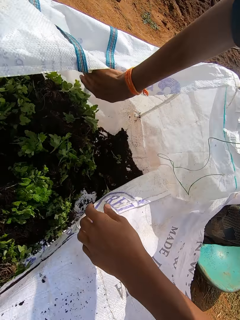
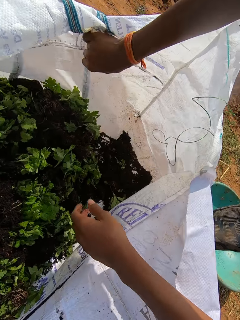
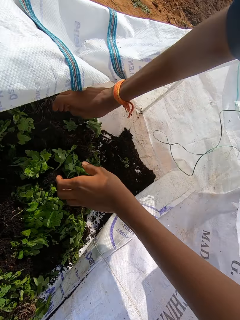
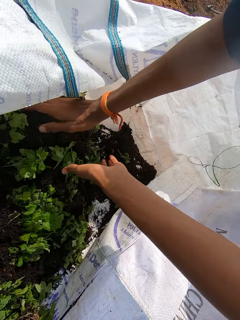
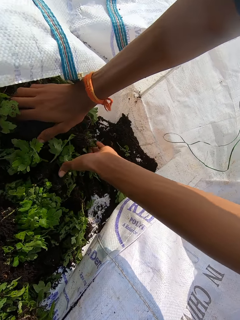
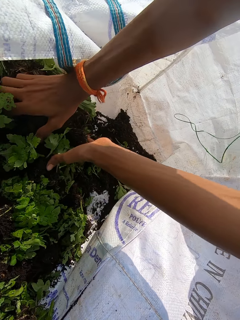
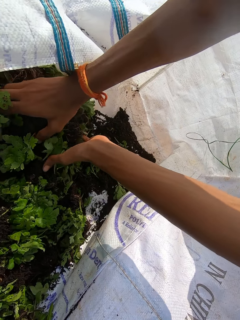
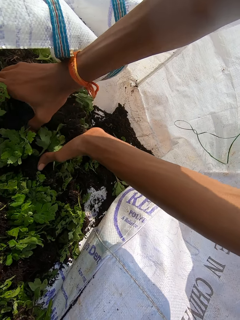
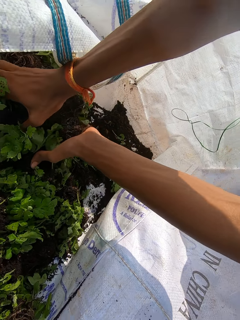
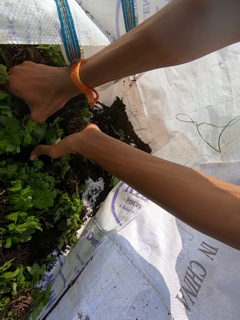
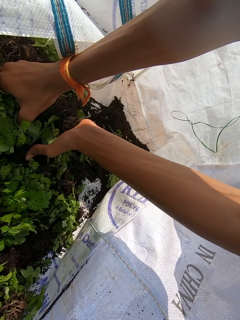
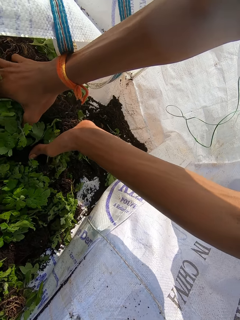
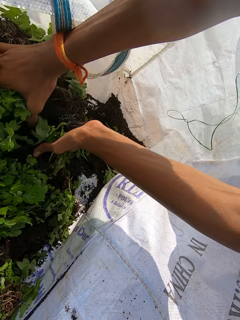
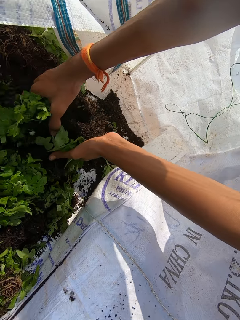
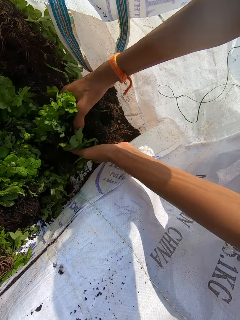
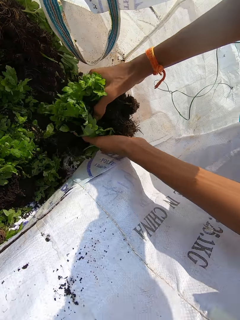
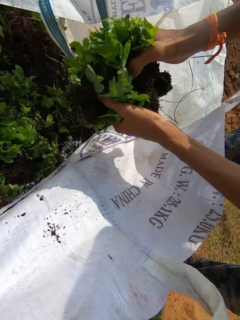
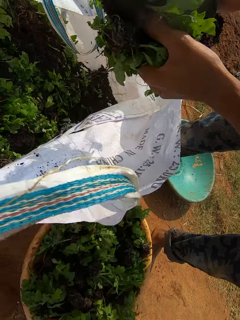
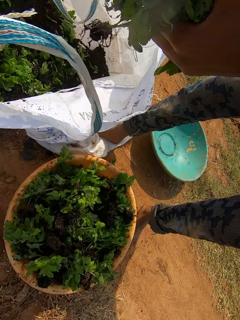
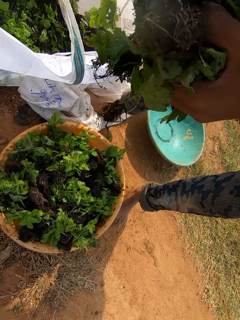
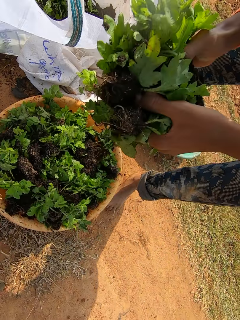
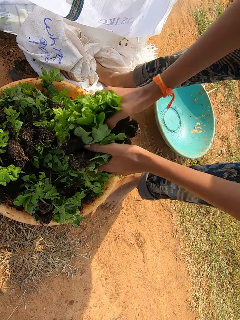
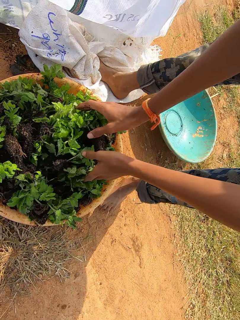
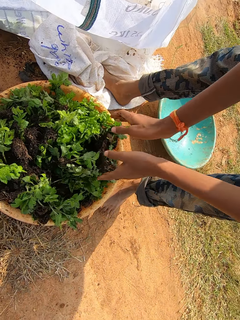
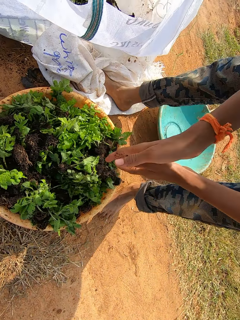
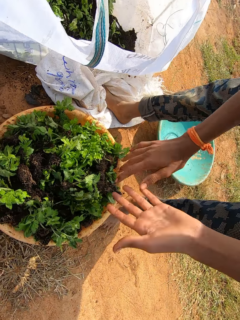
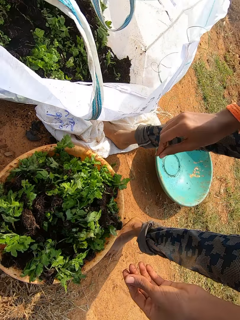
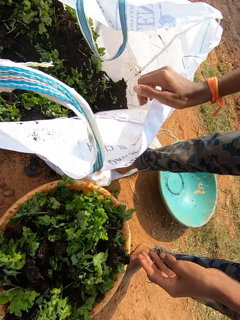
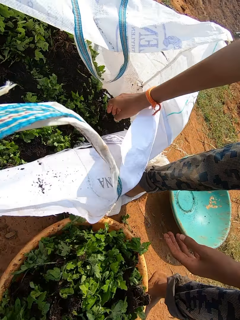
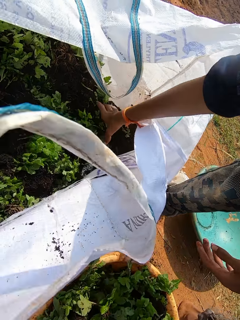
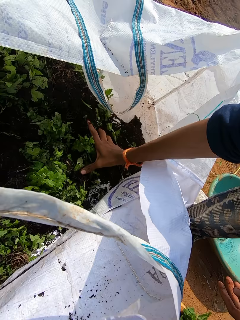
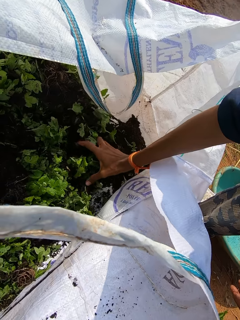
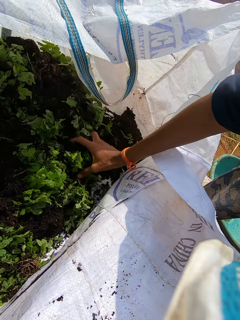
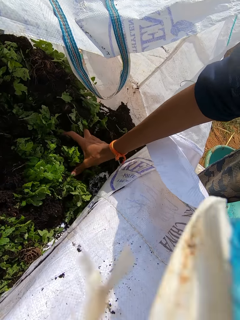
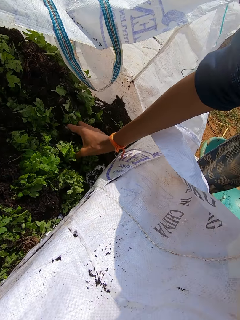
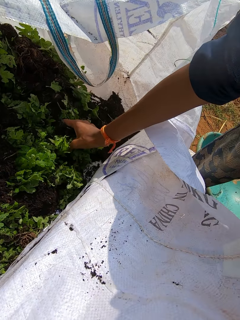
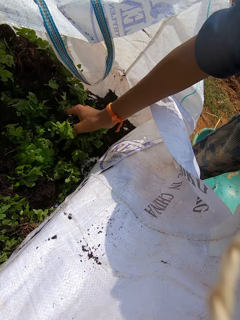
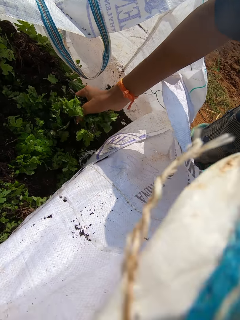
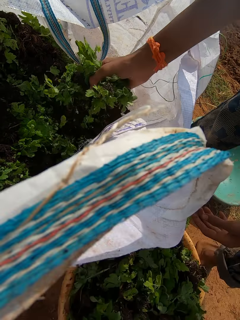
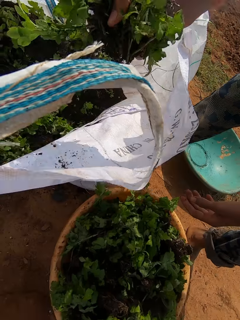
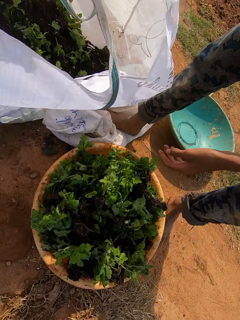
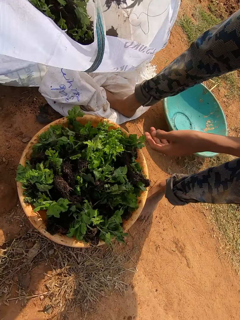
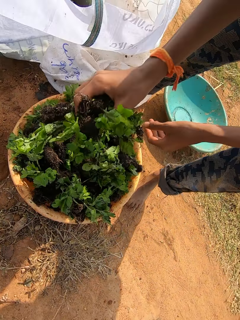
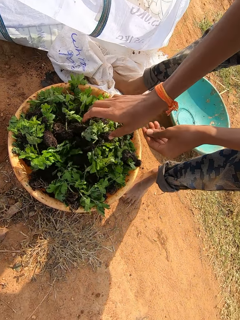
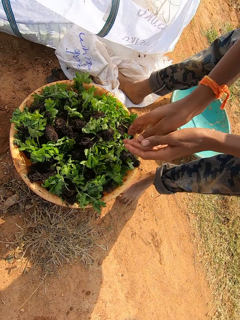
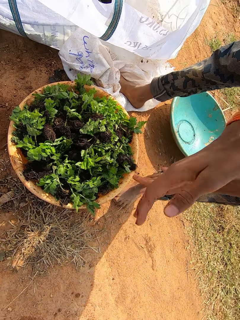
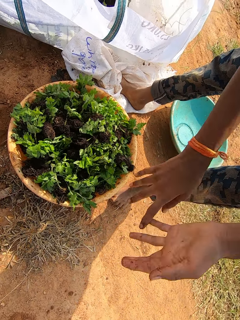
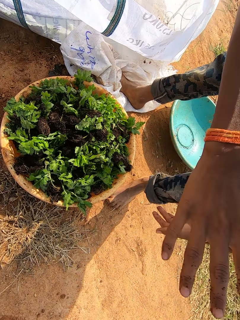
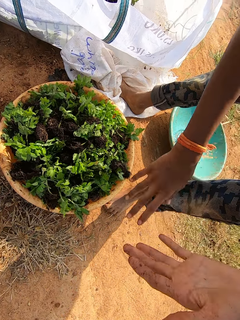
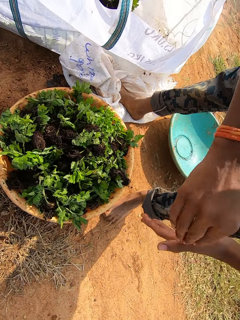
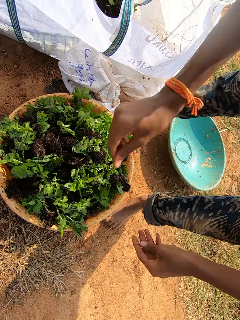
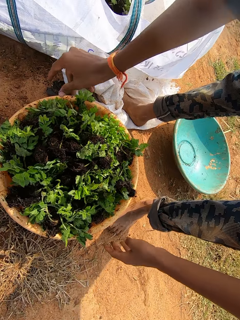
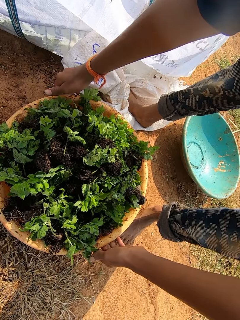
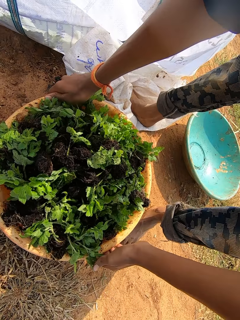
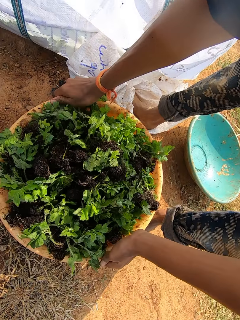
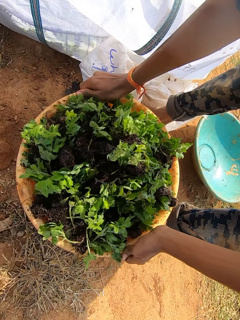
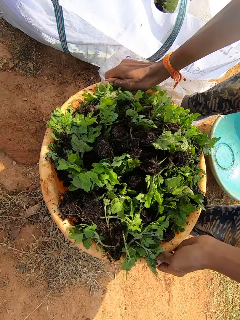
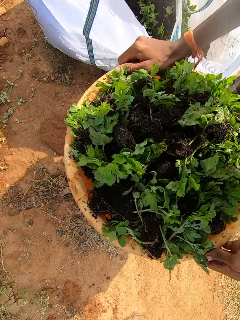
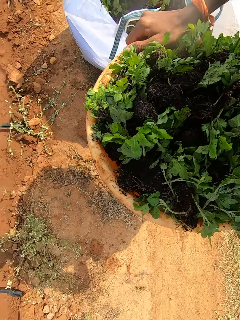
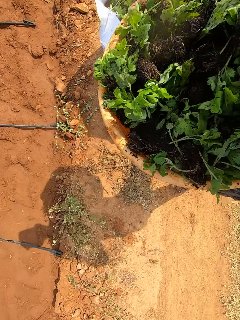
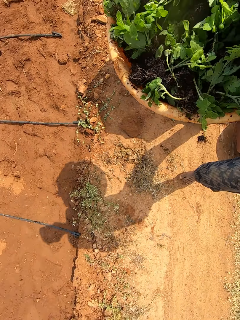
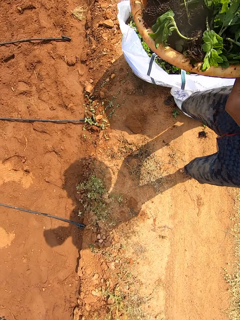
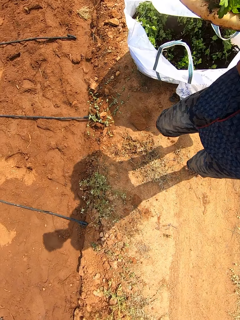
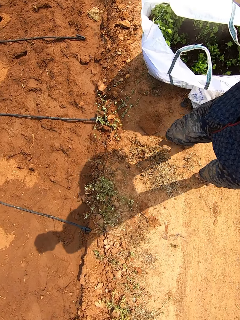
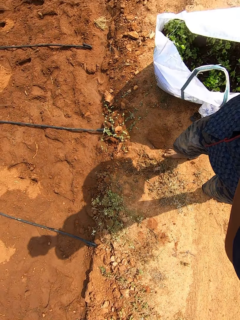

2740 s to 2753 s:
The camera wearer inserts his hands into the bag on the ground. He adjusts the bag with his right hand. He packs lettuce seedlings from the bag with his hands. He drops the lettuce seedlings in the bowl on the ground with his hands. He shakes sand off his hands and rubs his hands. He inserts his right hand into the bag on the ground. He packs lettuce seedlings from the bag on the ground with his right hand. He drops the lettuce seedlings in the bowl on the ground with his right hand. He shakes sand off his hands and rubs his hands. He lifts the bowl with kales from the ground with his hands.

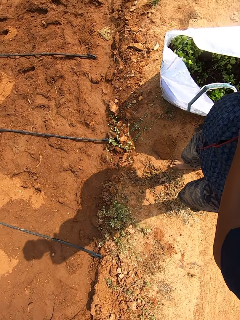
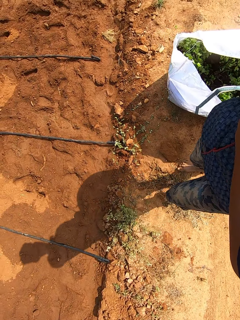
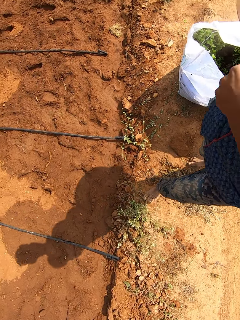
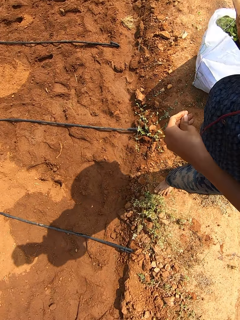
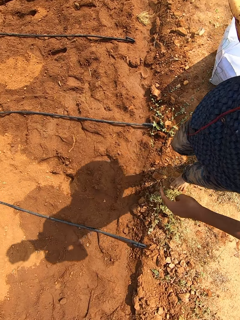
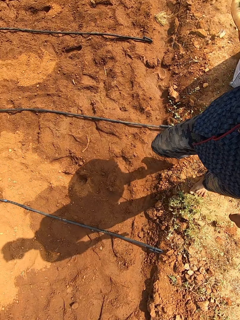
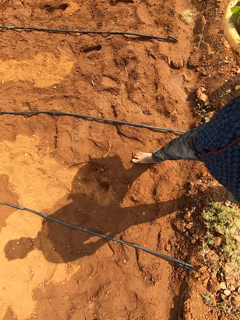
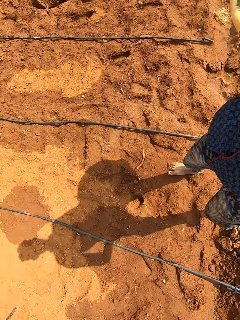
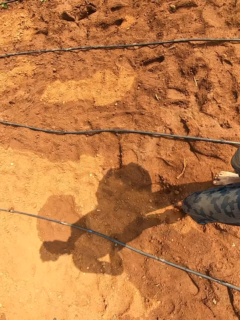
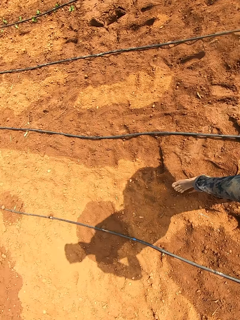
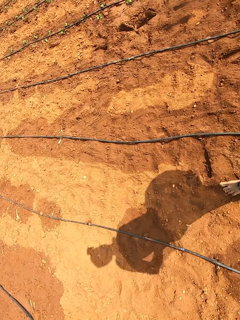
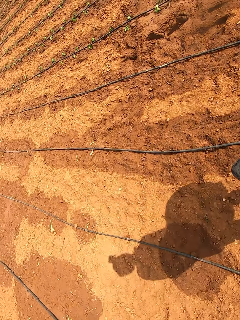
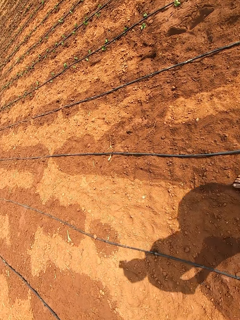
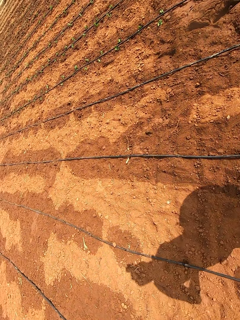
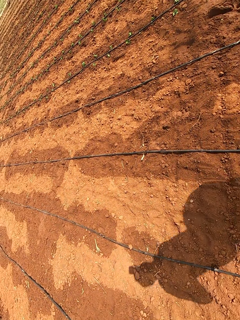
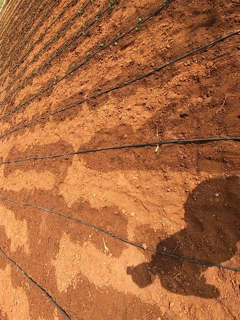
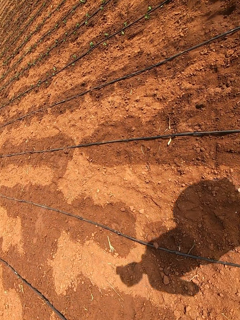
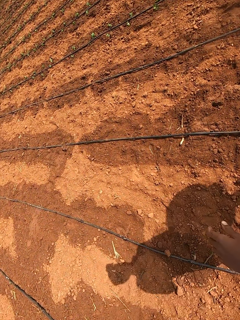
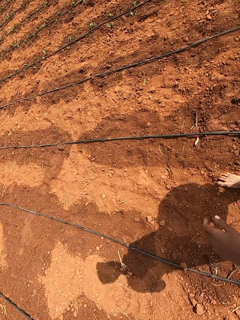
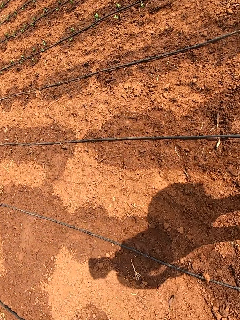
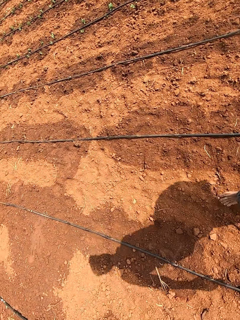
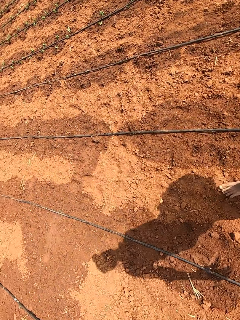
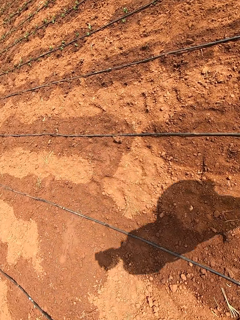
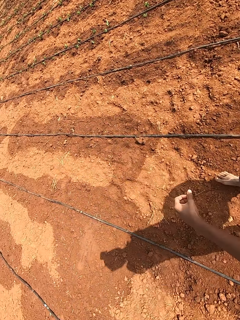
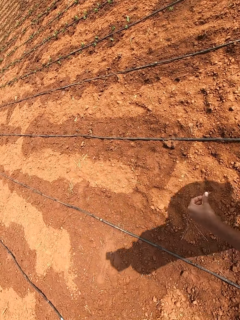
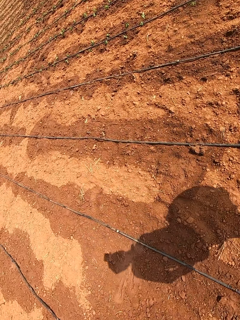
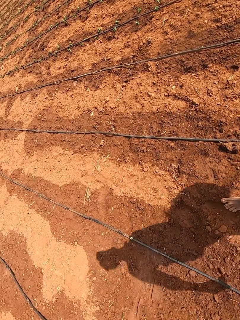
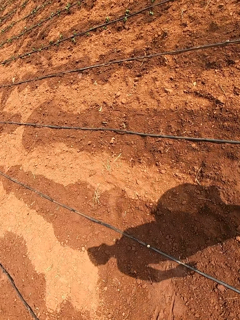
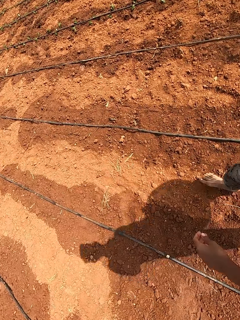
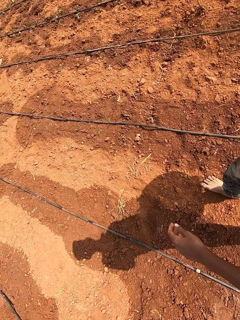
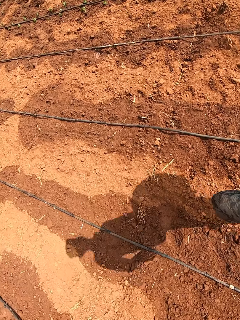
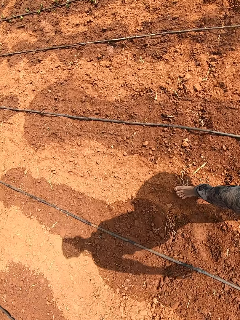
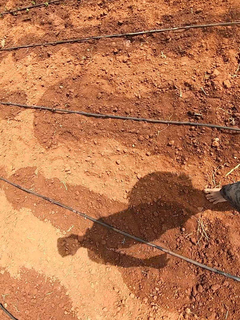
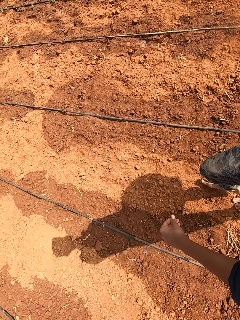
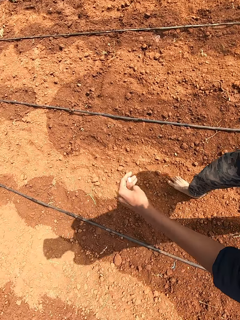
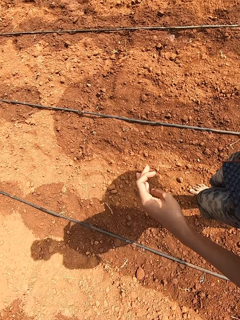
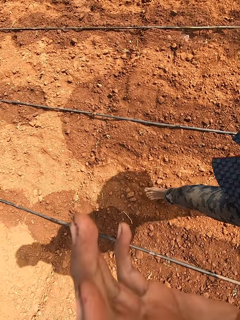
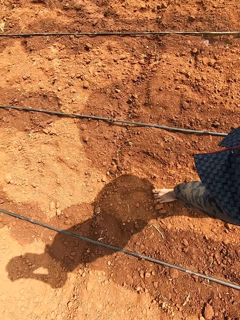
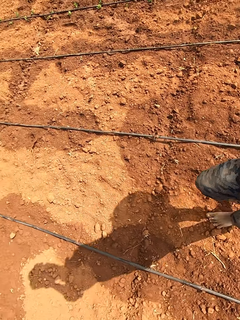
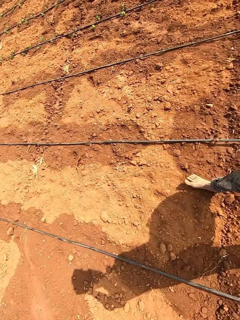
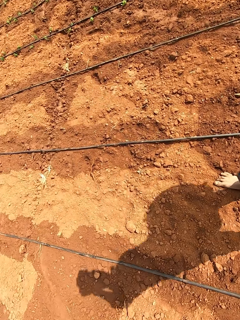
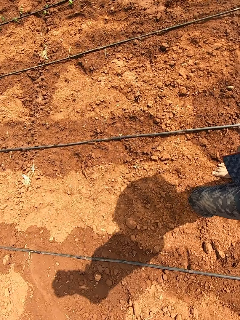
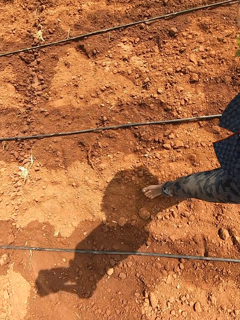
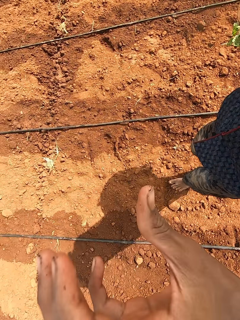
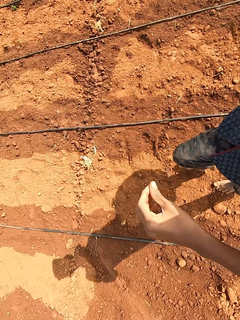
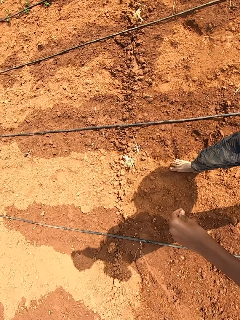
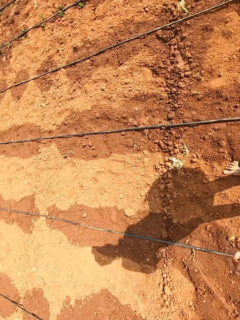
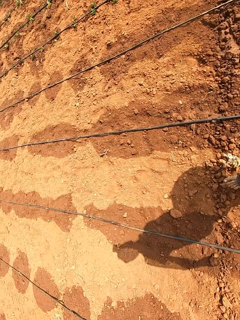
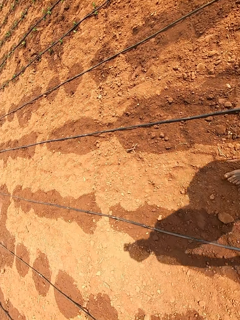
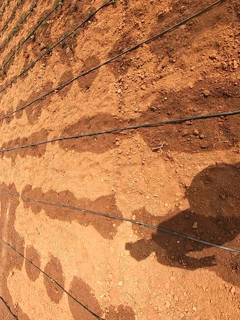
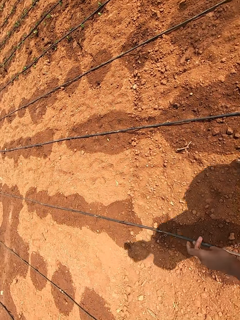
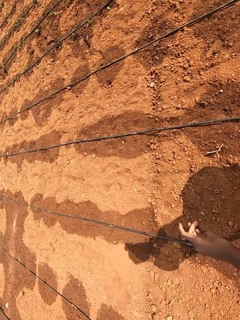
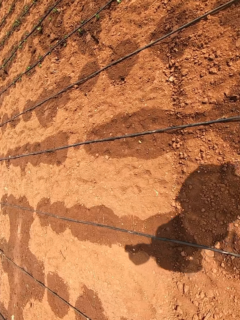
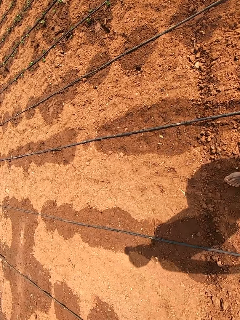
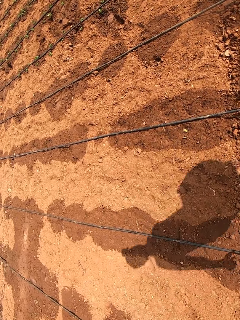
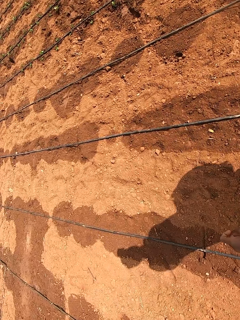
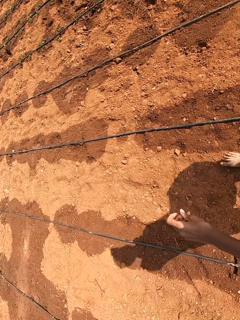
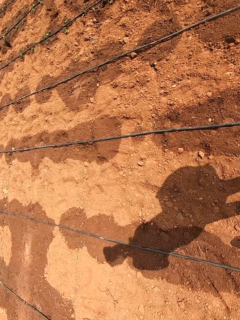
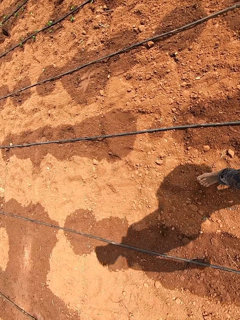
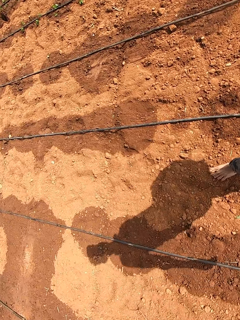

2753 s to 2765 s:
The camera wearer walks. He removes his left hand from the bowl. He touches his head with his left hand. He fixes the camera. He walks.
